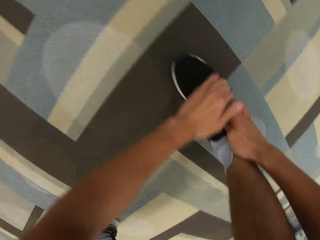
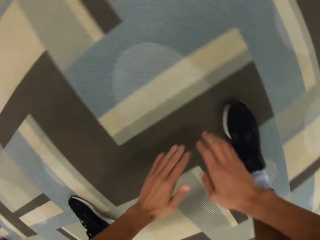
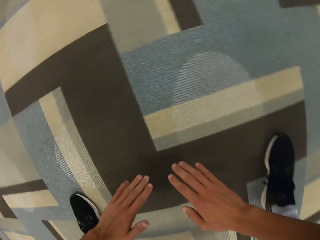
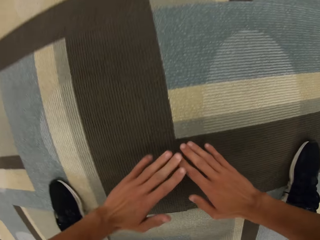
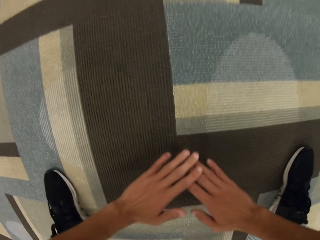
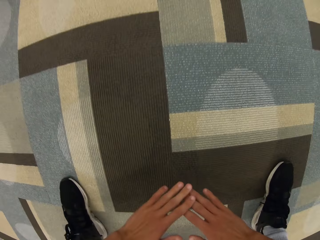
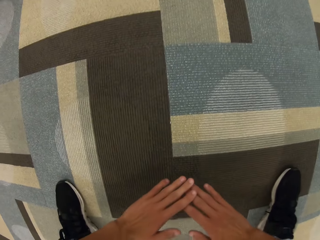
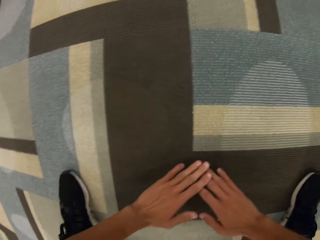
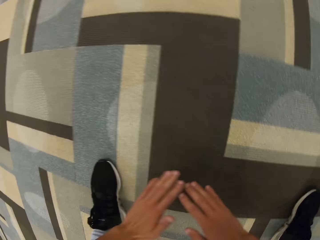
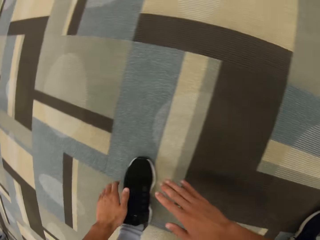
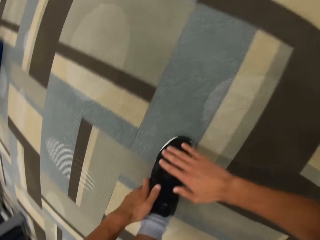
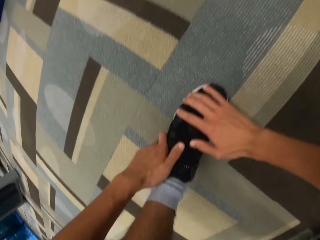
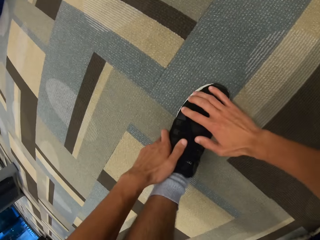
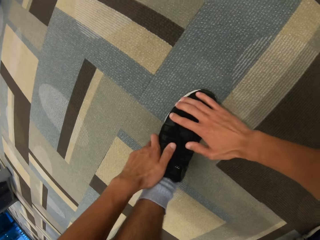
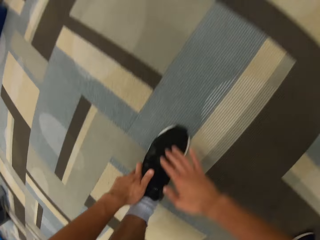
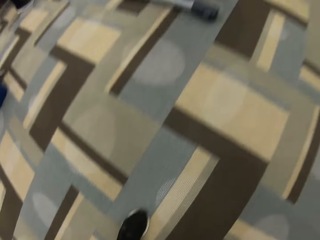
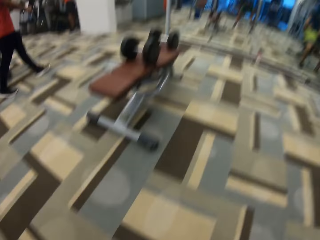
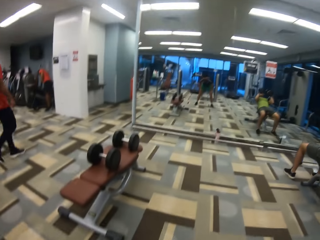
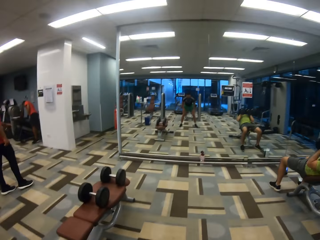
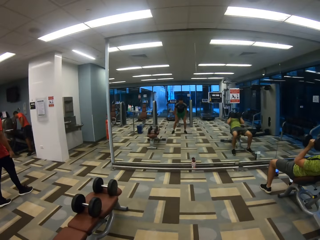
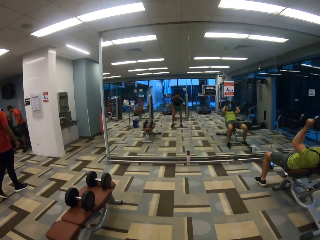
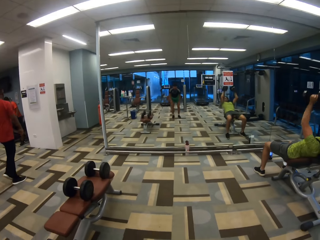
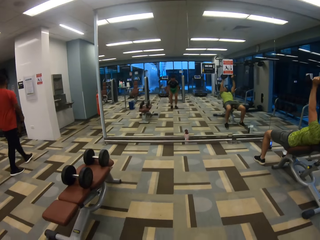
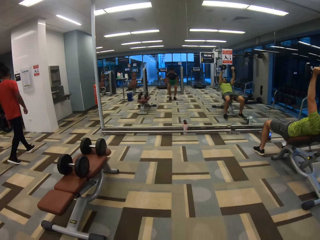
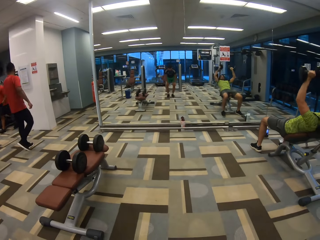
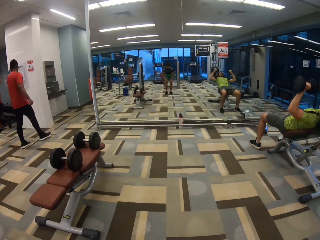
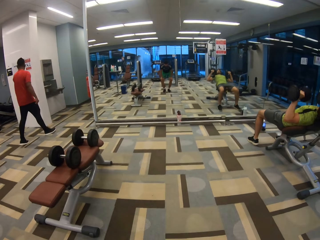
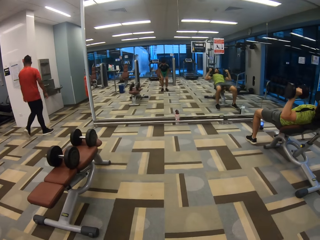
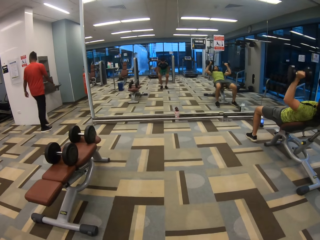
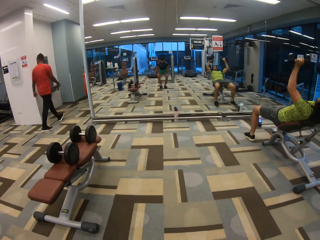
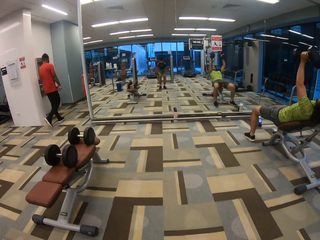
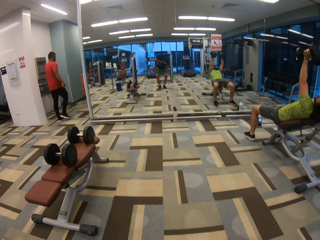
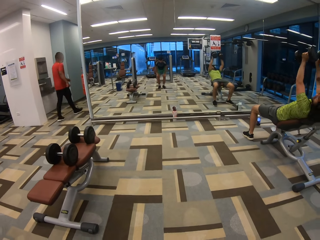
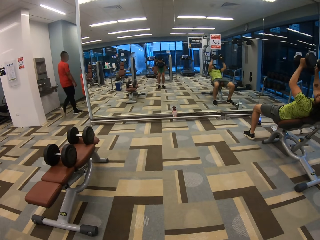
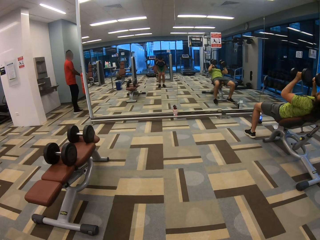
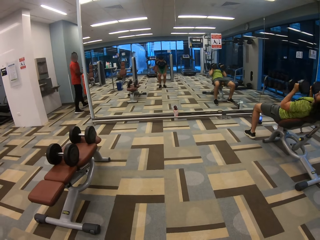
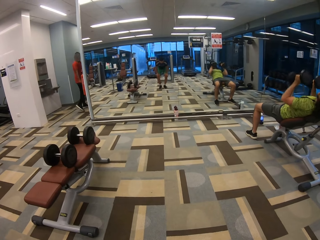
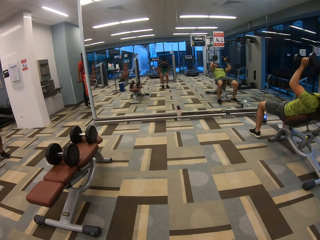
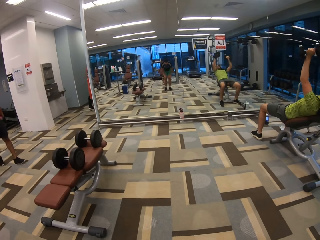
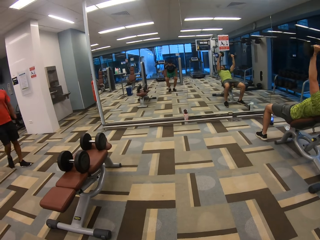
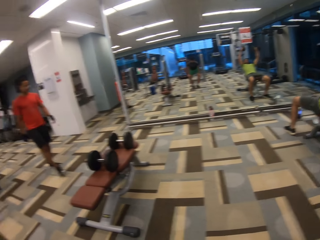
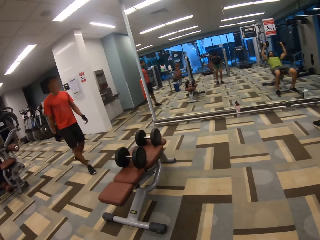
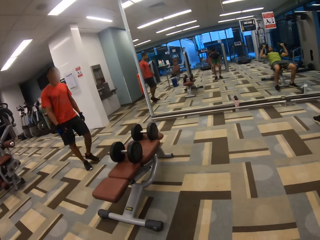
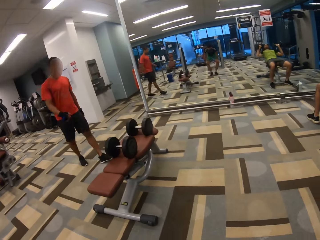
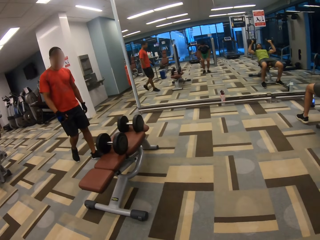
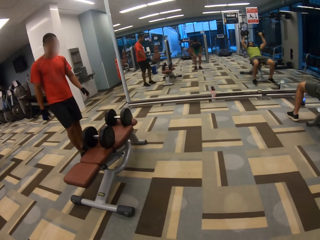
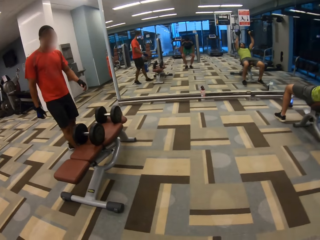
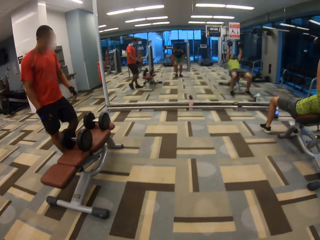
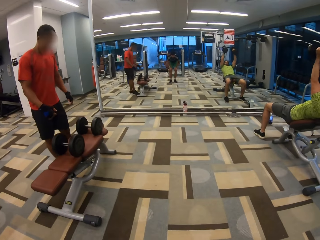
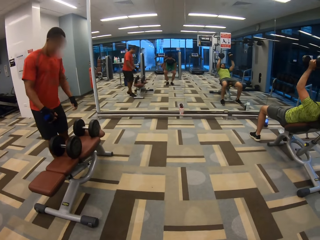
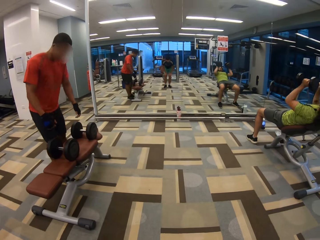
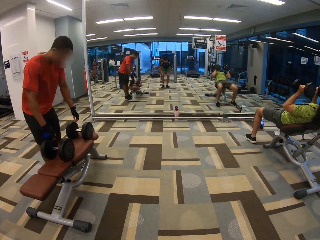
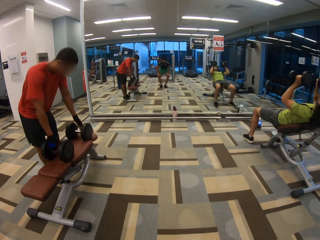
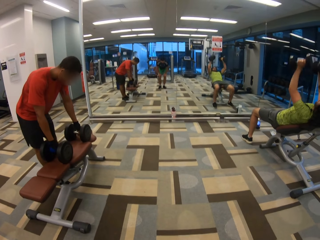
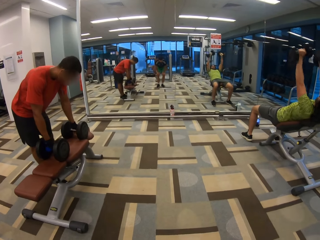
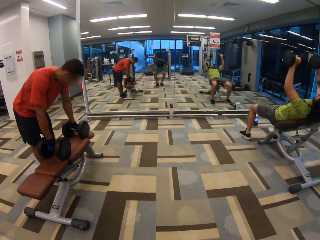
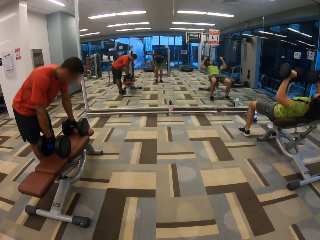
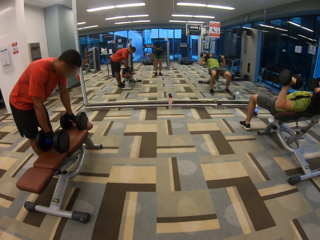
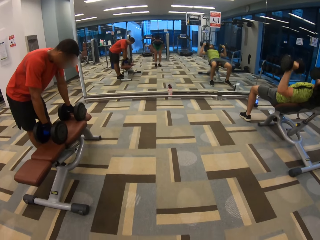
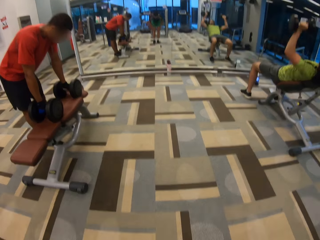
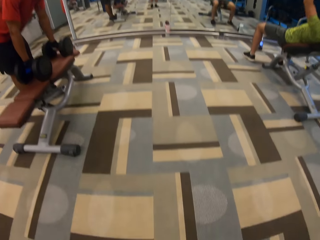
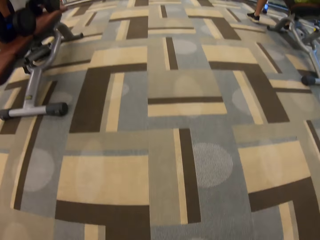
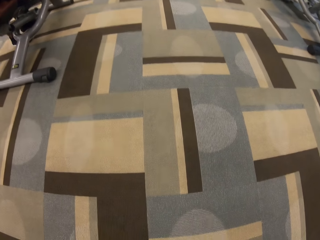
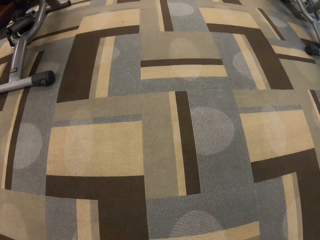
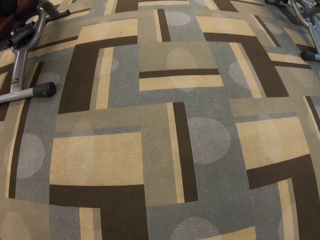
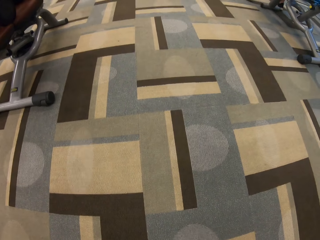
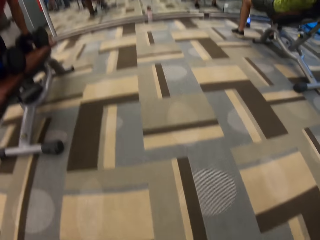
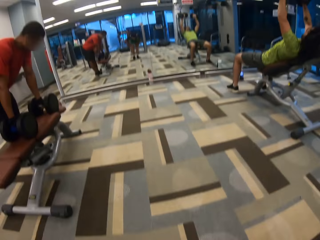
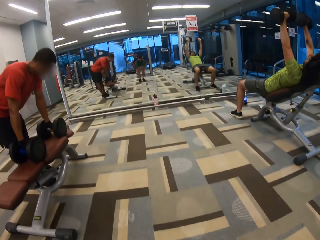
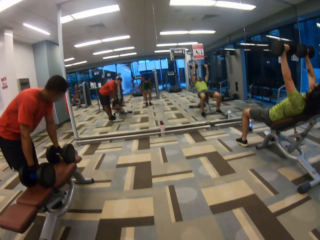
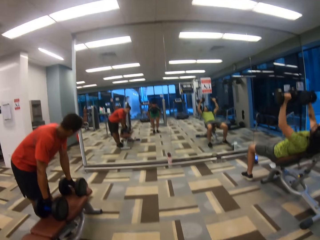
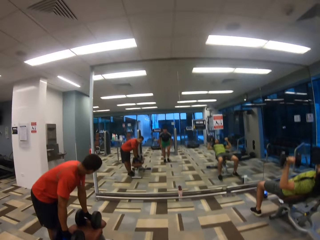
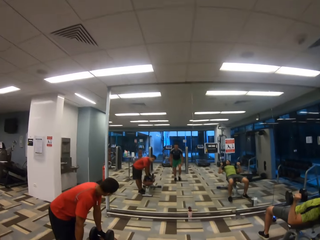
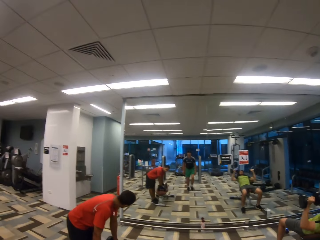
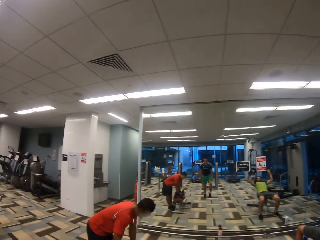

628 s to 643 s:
A man walks forward. Another man walks forward. Another man does exercise. The first man walks out of the gym. The second man walks towards a sit-up bench. The camera wearer does exercises. The second man grabs two dumbbells with one in each hand and holds the dumbbells on the bench. The camera wearer turns to the side.

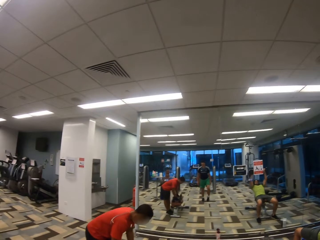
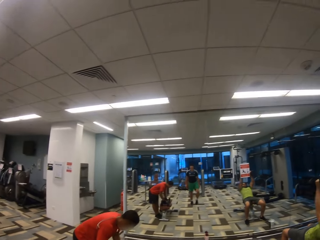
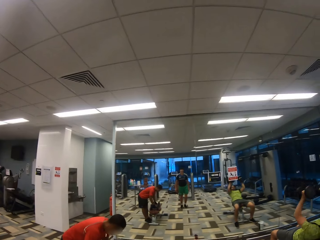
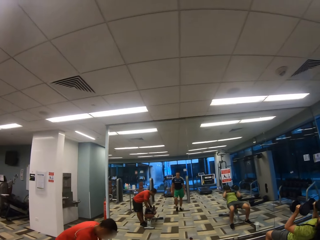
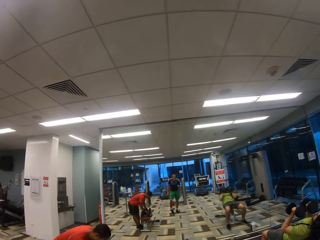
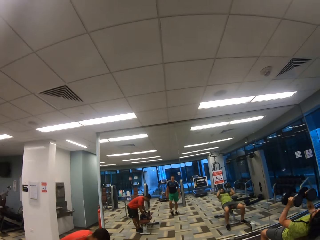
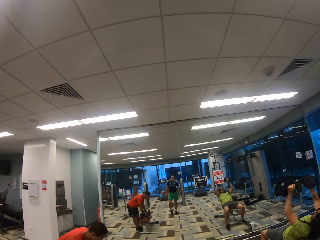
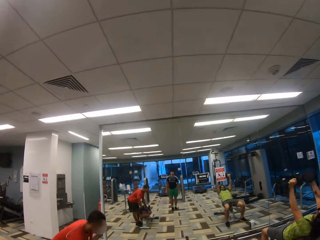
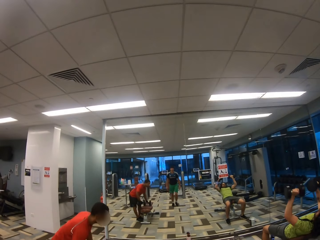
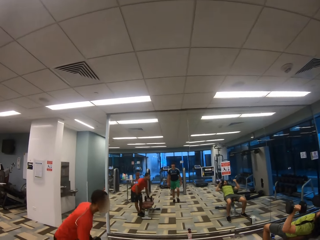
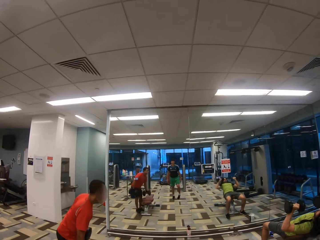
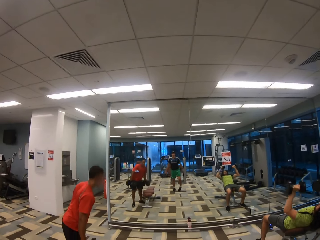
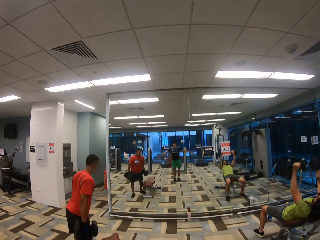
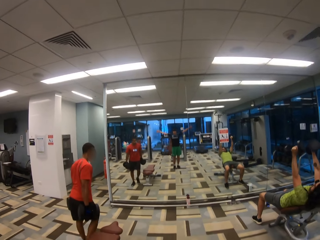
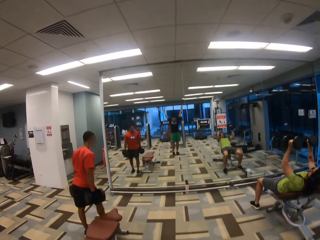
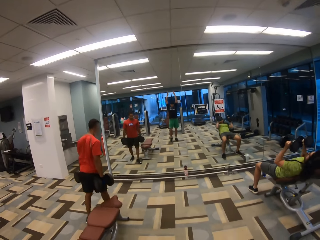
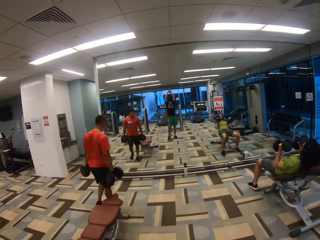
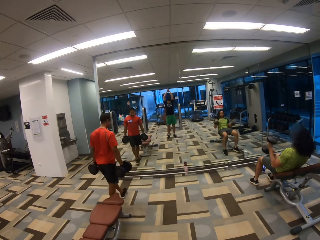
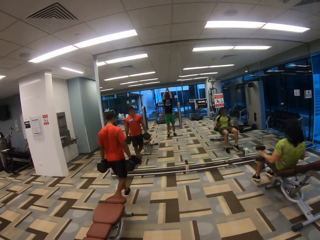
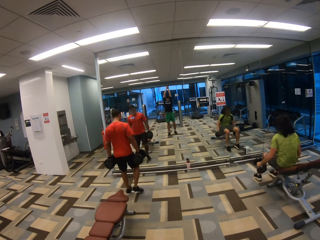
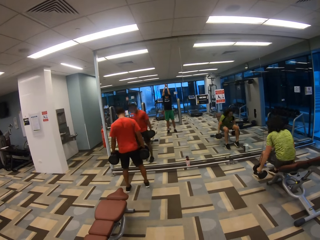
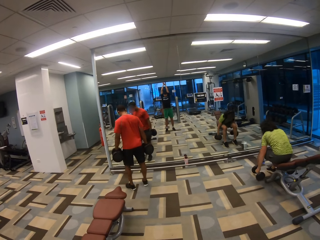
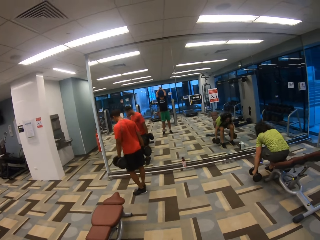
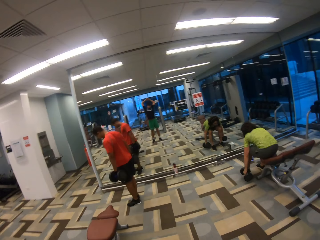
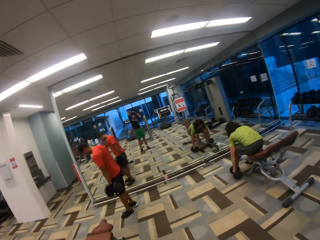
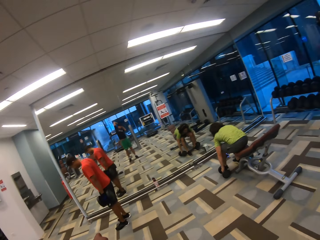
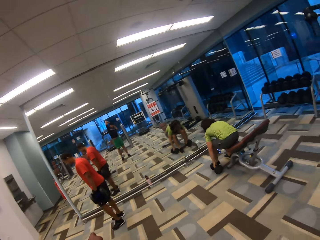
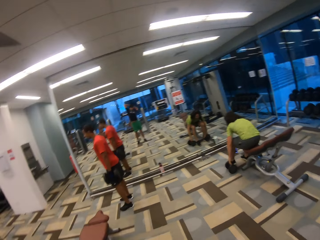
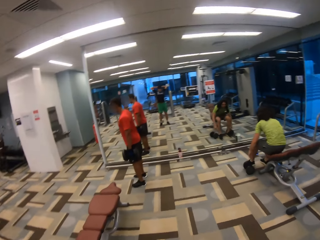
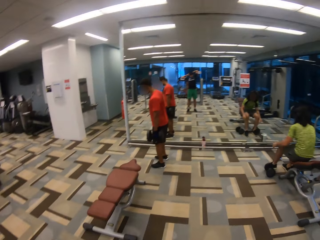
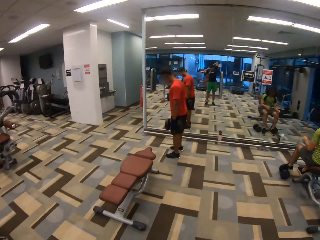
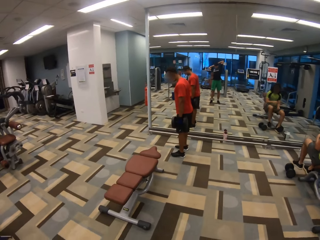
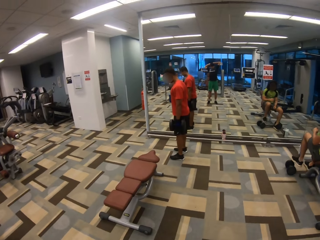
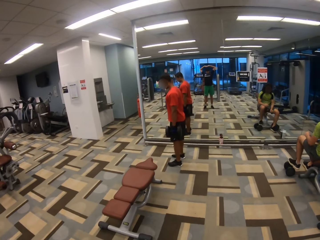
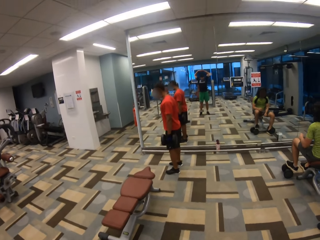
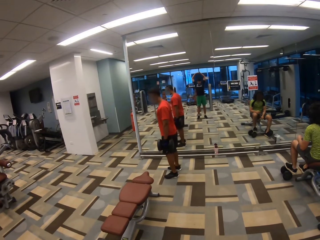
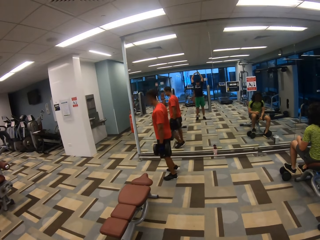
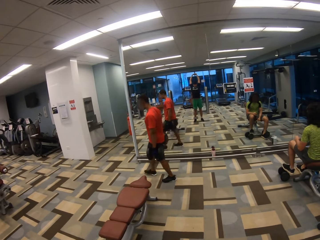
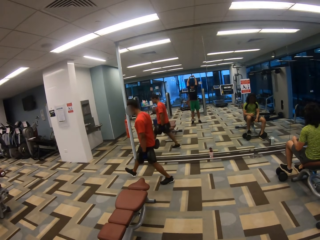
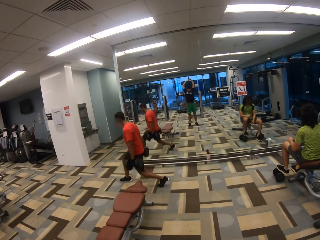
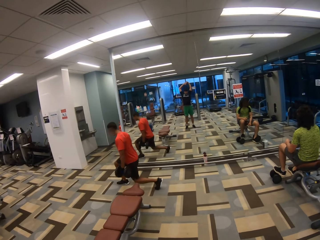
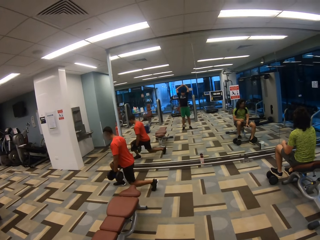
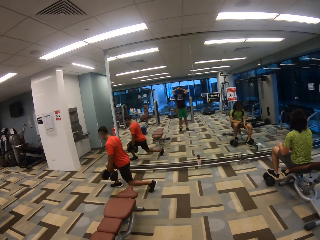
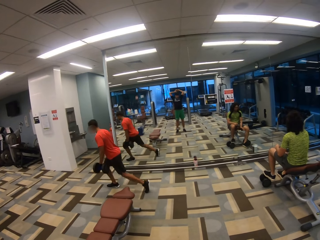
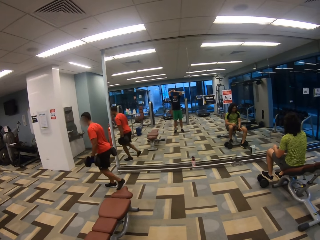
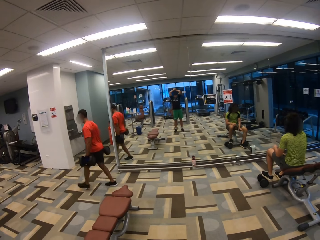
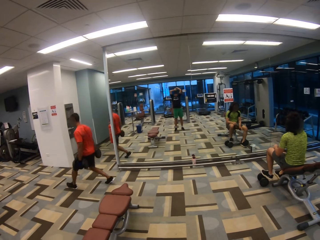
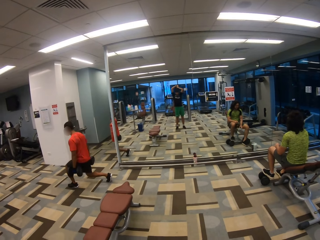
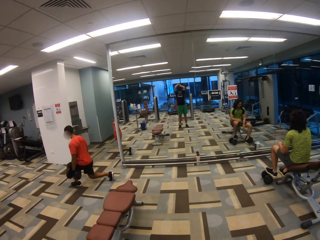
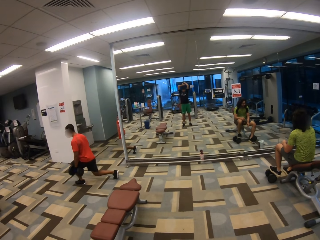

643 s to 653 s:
The camera wearer stretches legs out. A man lifts two dumbbells with one in each hand. The man walks around. The camera wearer does exercises and turns to the side. Another man drops two dumbbells with one in each hand. The other man lifts his left foot and steps on a dumbbell with his left foot. The first man exercises. The camera wearer does exercises.
